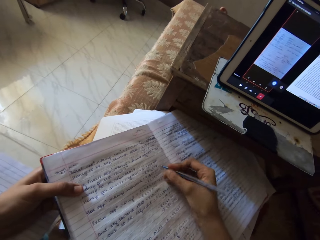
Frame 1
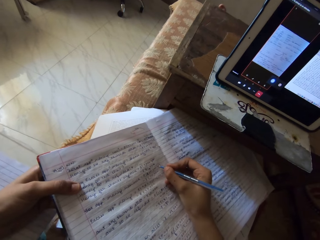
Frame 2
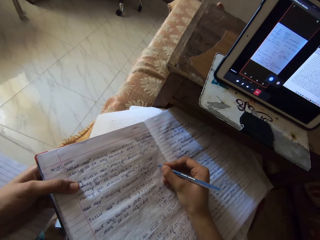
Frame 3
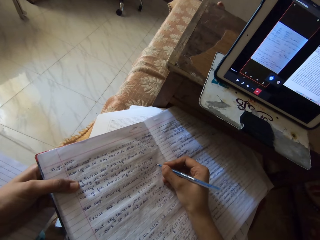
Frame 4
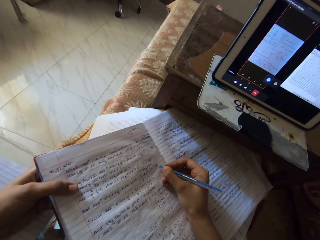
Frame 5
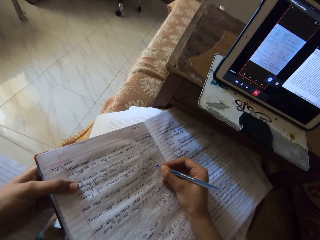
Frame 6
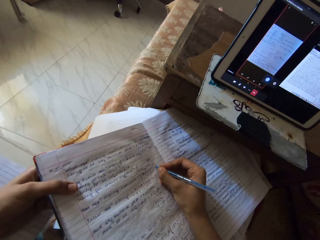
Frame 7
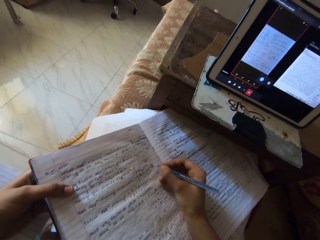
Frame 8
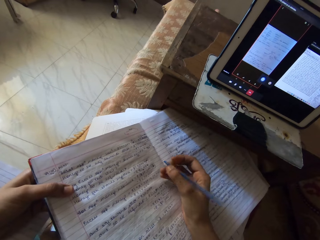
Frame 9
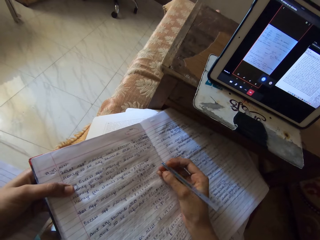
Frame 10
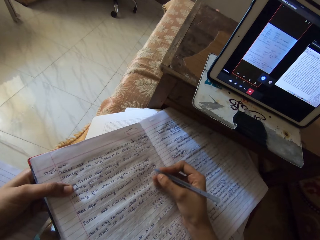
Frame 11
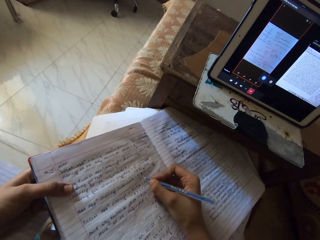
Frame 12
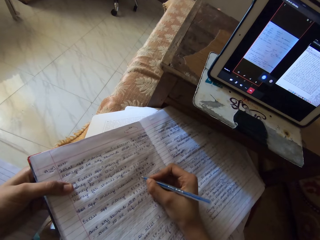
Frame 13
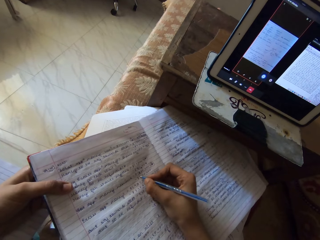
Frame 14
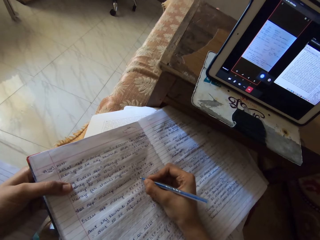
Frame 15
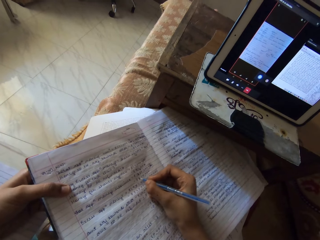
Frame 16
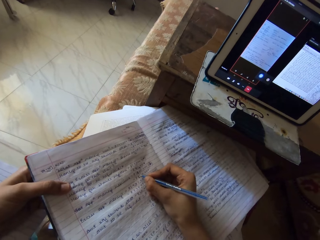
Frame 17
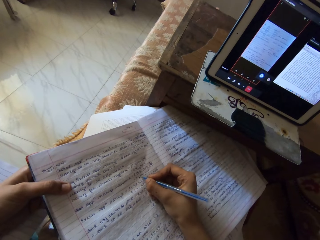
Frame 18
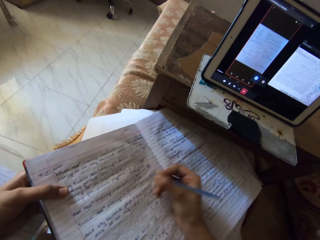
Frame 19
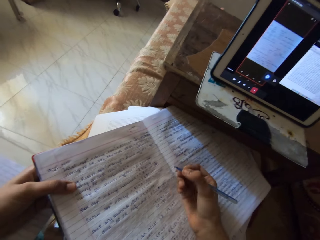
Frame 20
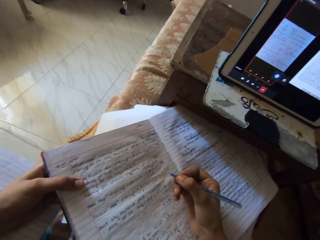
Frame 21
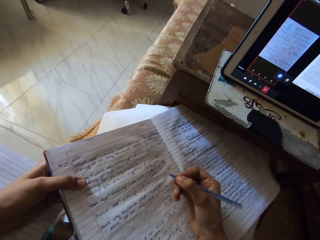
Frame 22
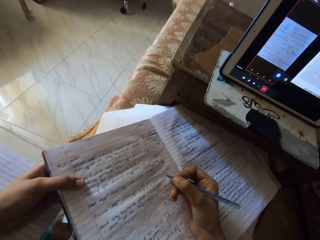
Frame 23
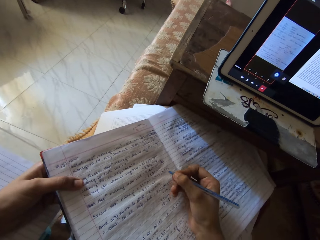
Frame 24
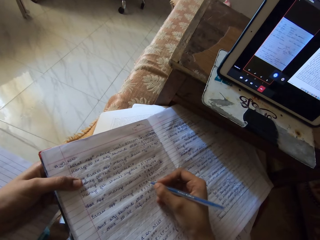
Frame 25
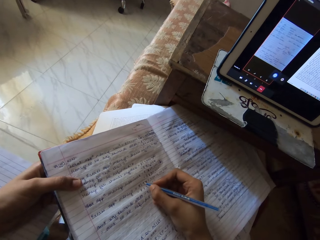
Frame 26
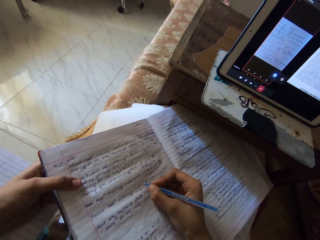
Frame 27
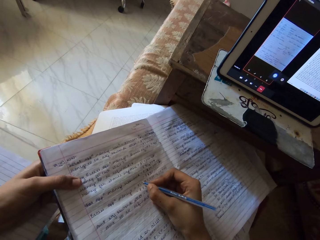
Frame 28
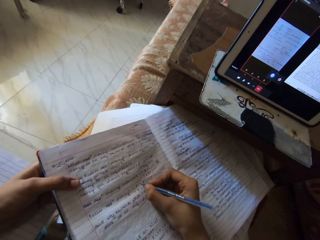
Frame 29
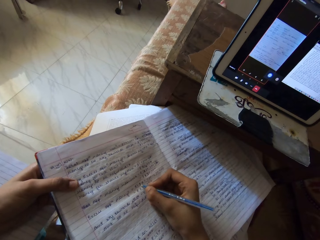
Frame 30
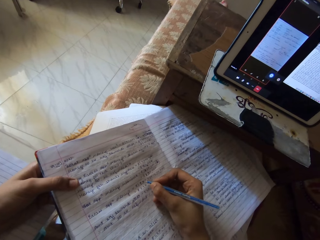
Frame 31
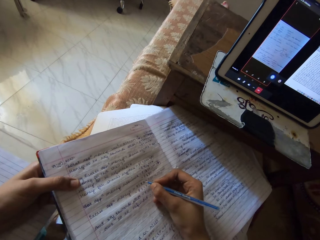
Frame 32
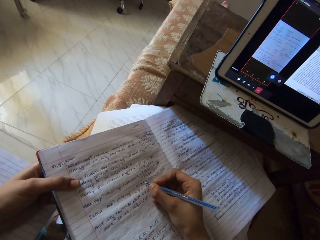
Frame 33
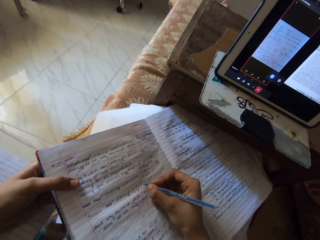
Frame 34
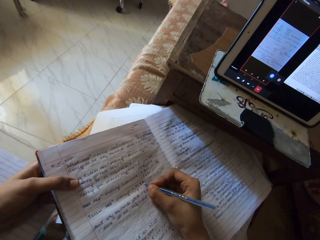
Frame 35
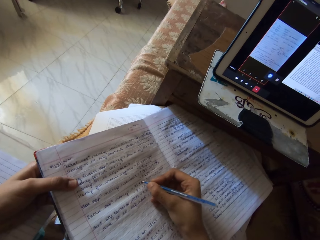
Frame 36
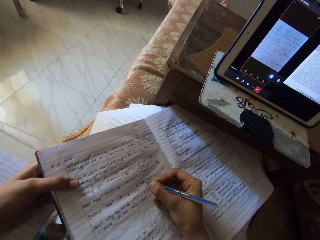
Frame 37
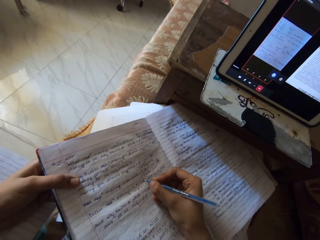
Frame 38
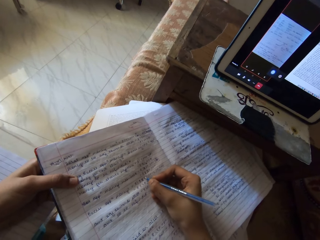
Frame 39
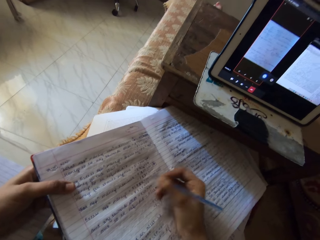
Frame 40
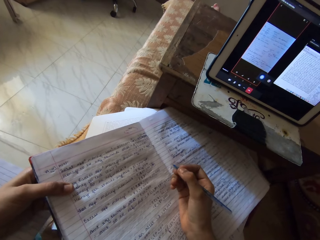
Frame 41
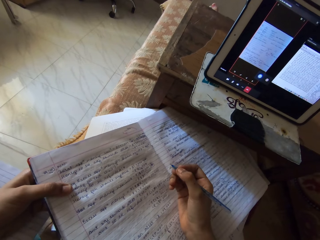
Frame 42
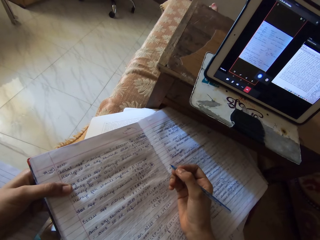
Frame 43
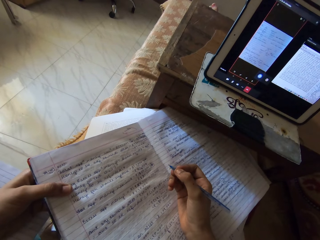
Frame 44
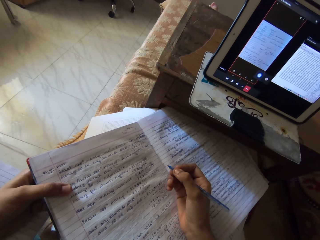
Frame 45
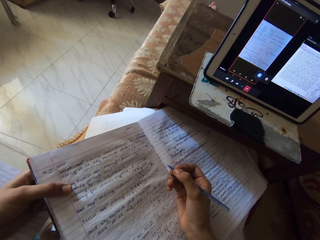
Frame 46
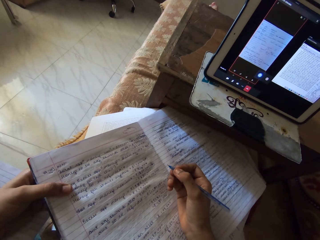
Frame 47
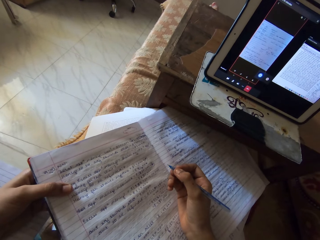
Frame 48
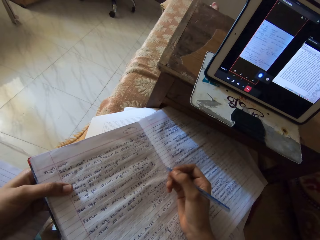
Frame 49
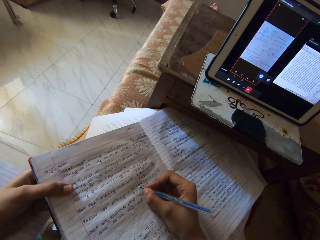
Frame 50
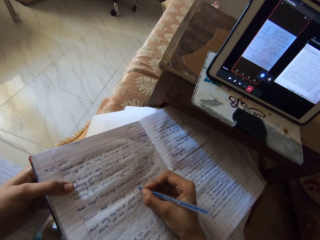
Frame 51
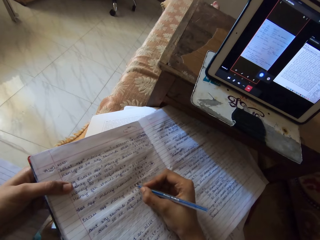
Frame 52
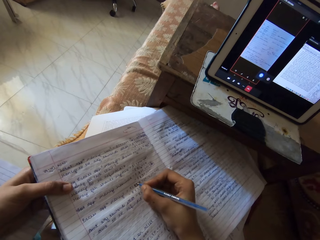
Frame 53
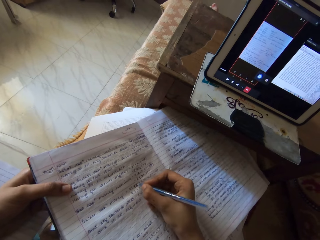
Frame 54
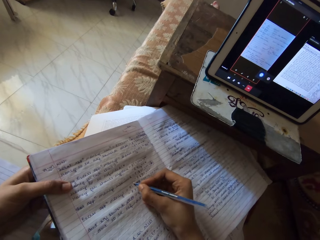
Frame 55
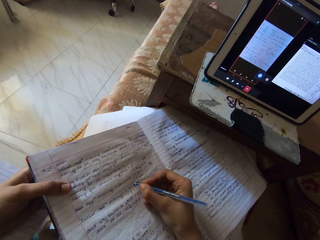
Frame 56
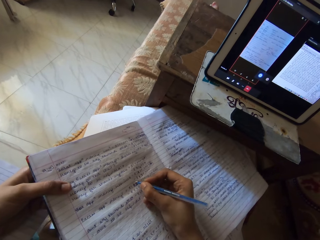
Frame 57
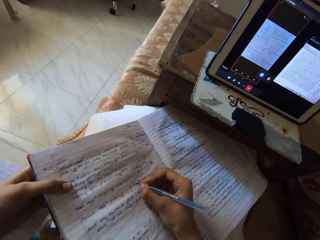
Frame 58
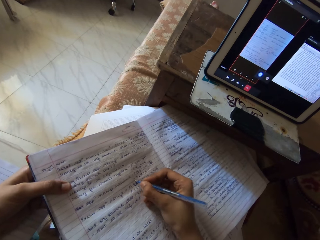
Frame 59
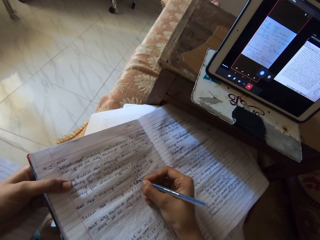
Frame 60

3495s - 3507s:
The camera wearer writes something on a book. They look at the book. They write something on the book again.

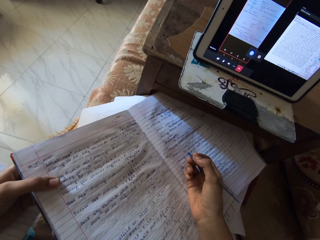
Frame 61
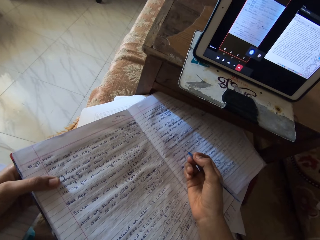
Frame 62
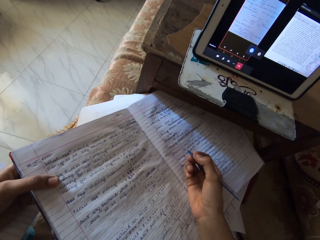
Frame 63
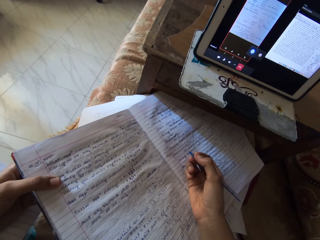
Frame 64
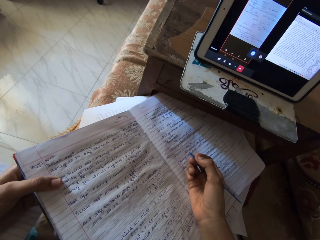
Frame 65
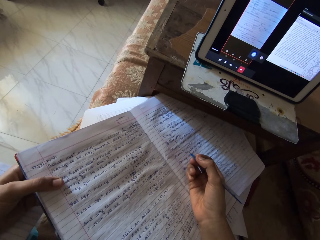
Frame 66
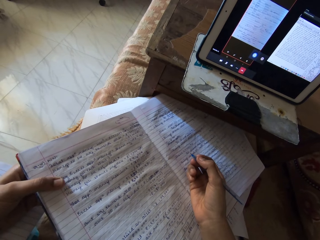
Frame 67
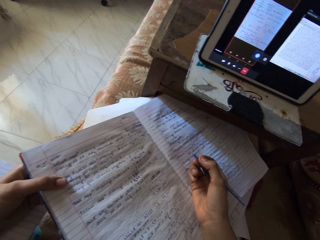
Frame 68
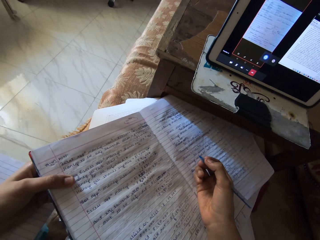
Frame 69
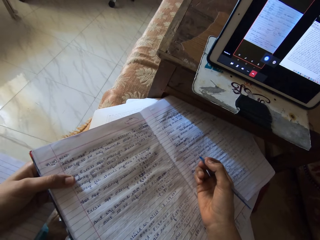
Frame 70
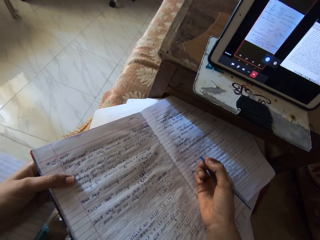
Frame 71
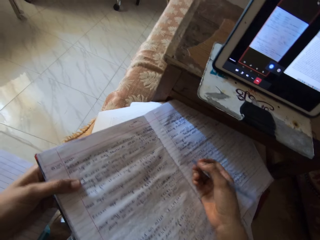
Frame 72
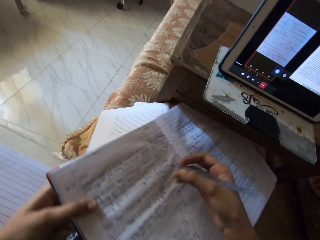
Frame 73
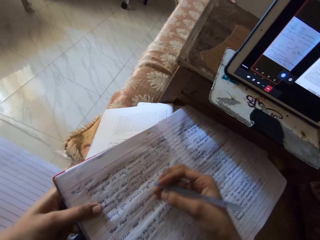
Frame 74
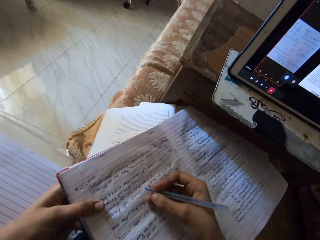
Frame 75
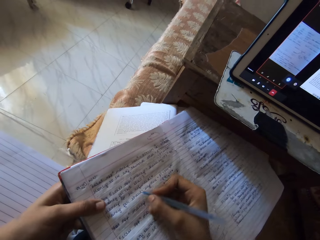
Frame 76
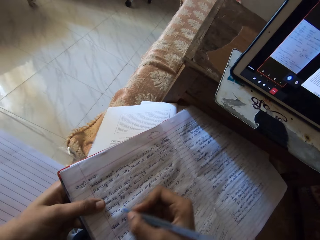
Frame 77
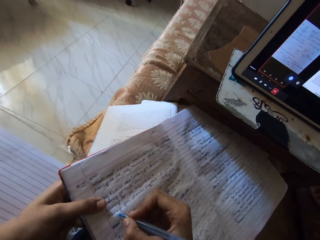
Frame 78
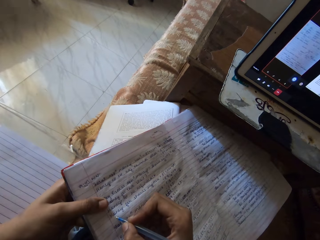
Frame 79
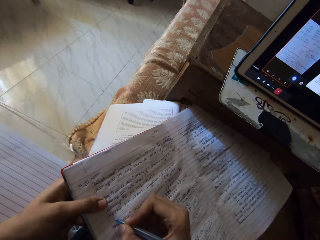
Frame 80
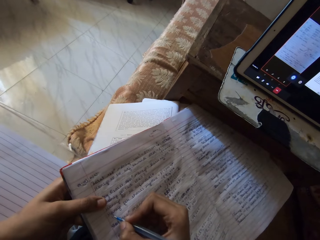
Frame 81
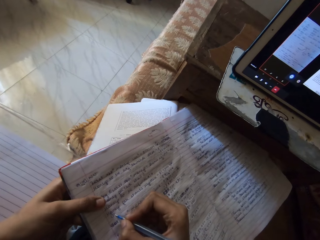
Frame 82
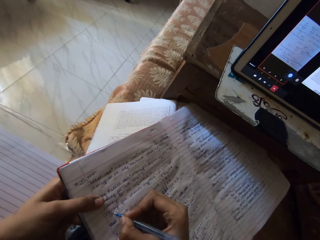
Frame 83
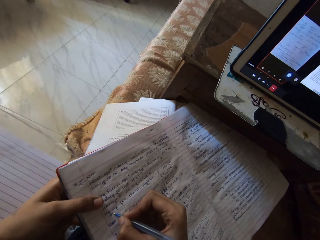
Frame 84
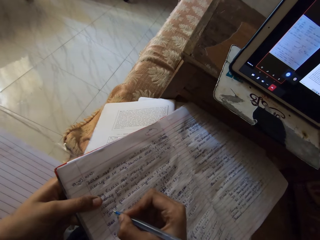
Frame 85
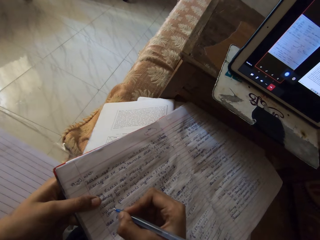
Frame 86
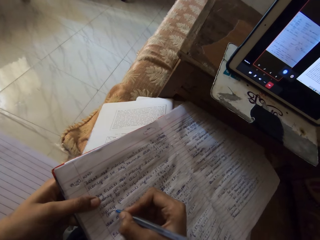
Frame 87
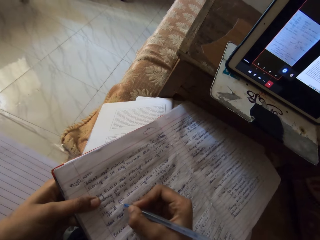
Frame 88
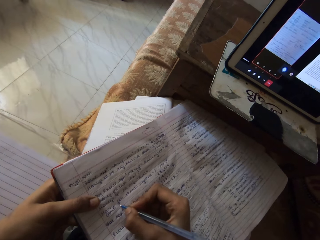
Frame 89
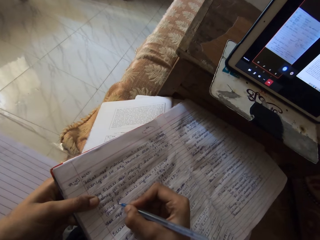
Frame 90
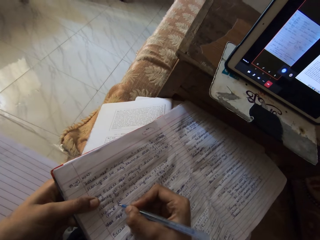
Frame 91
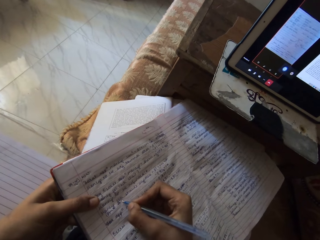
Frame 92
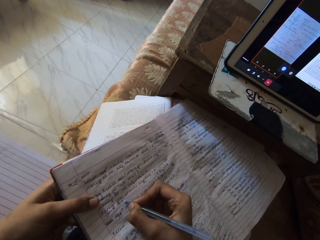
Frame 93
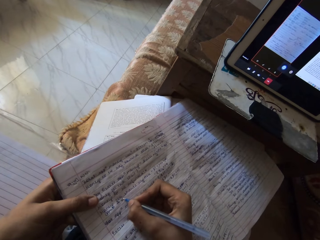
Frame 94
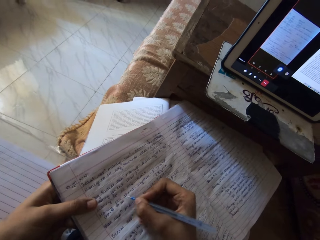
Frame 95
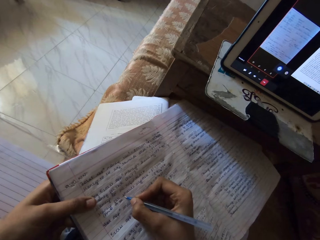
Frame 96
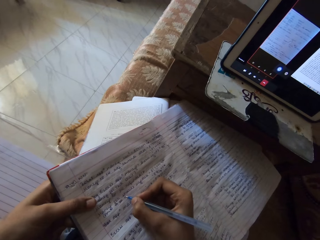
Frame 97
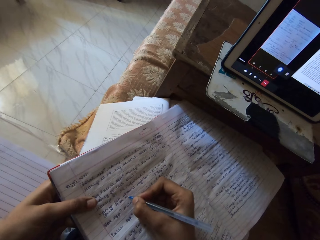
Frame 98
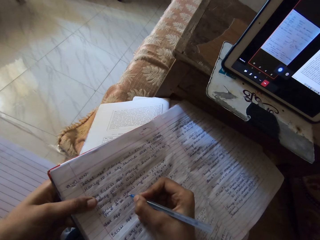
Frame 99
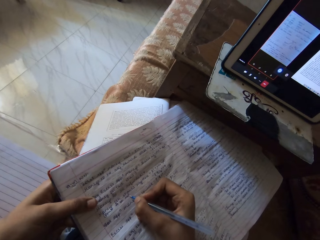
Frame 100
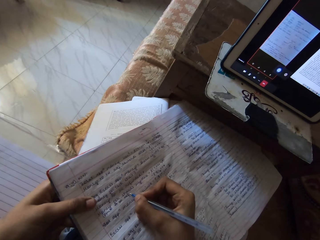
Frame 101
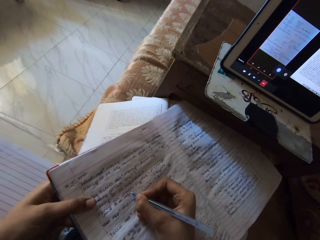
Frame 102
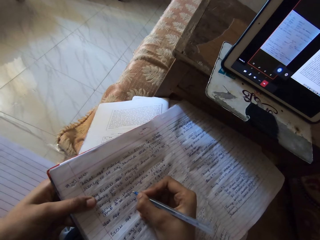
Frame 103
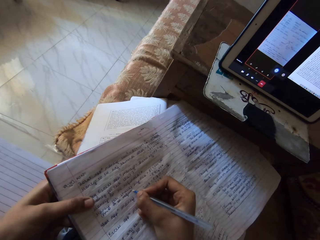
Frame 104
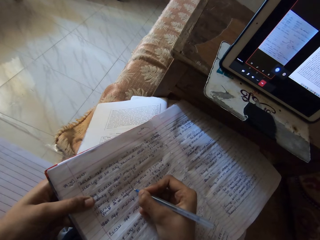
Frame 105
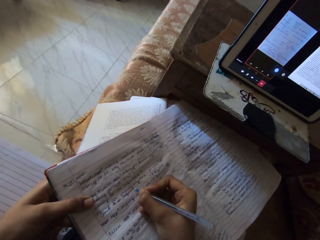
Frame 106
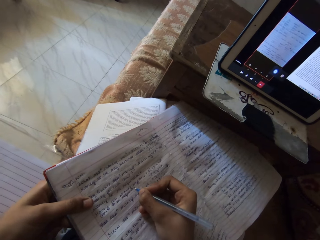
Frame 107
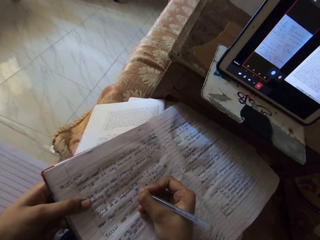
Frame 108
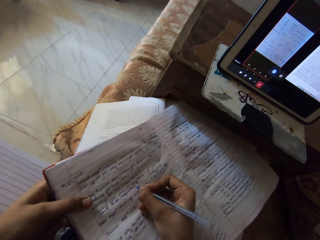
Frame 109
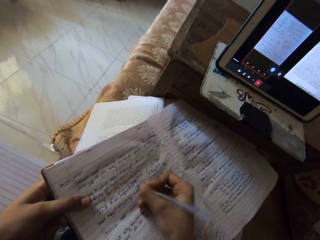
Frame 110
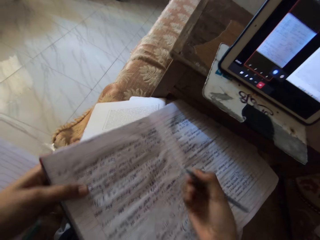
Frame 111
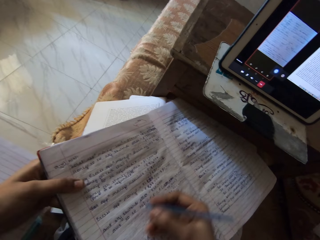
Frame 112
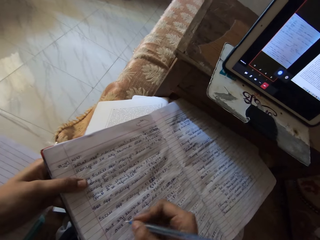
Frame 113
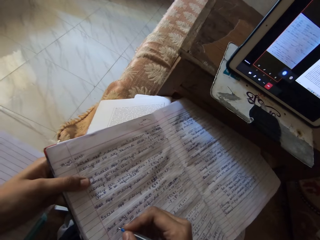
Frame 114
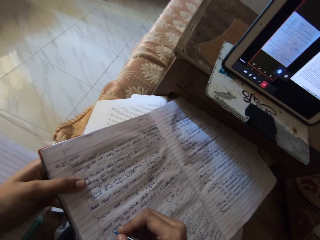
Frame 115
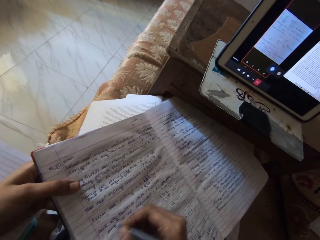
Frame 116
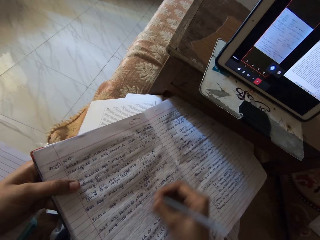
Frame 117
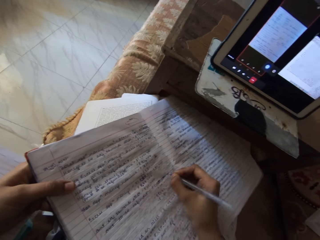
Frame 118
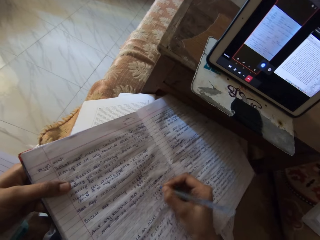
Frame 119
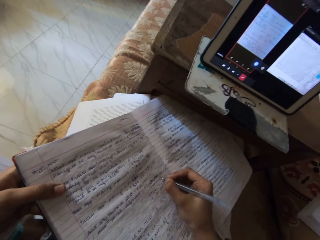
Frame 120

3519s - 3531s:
The camera wearer listens to a tablet. They write on the book.
